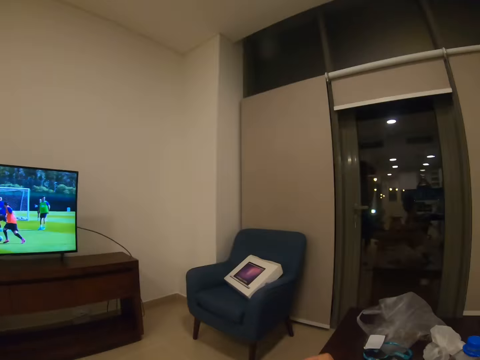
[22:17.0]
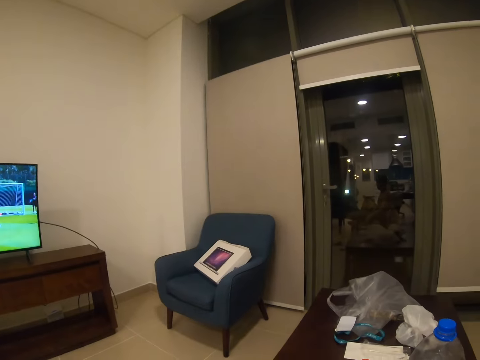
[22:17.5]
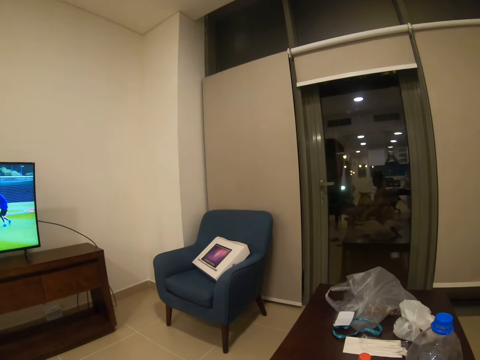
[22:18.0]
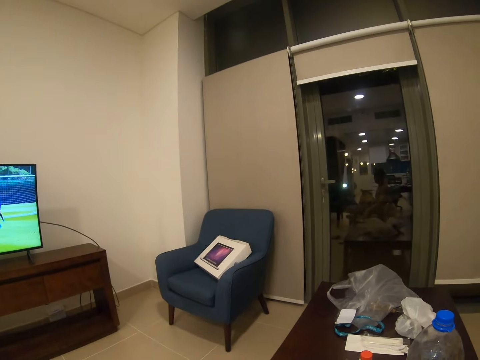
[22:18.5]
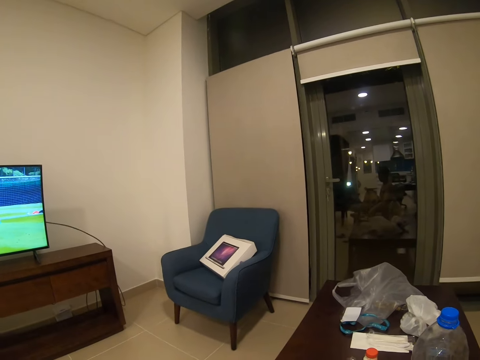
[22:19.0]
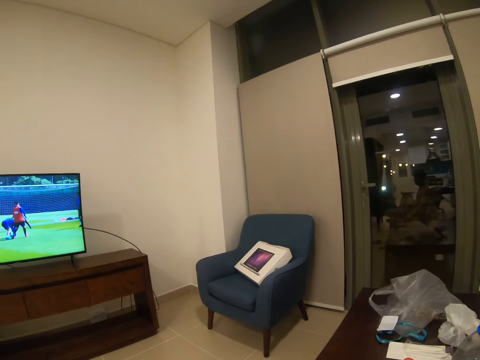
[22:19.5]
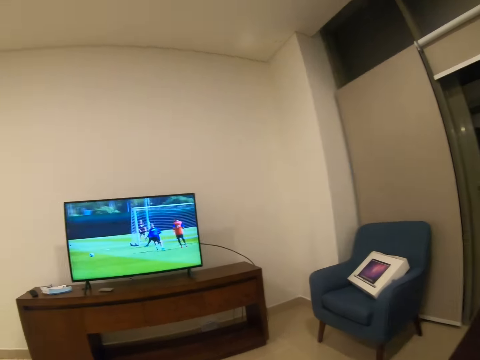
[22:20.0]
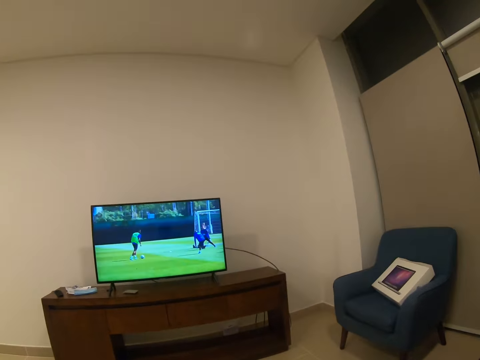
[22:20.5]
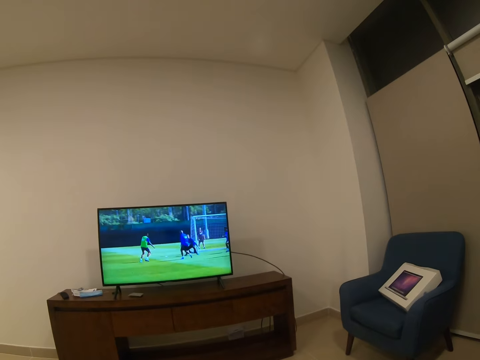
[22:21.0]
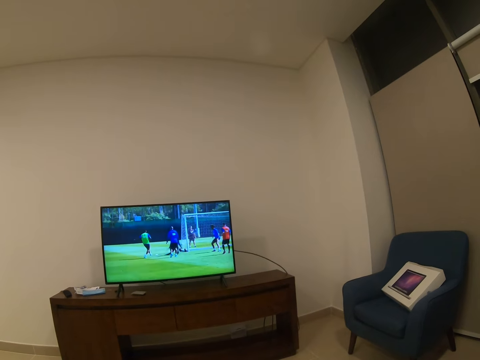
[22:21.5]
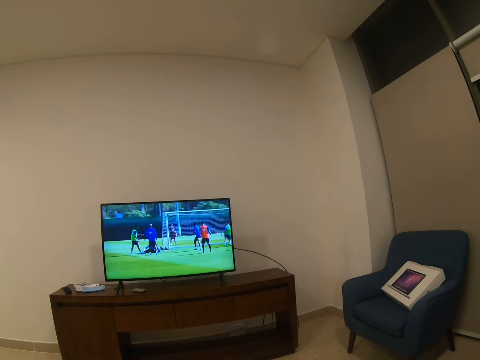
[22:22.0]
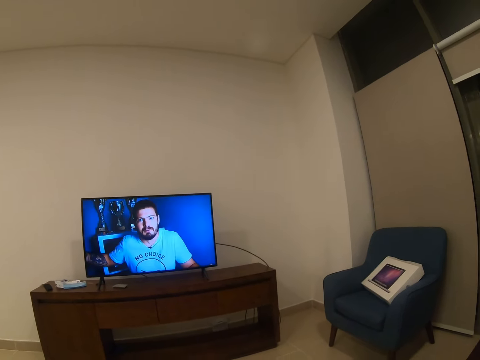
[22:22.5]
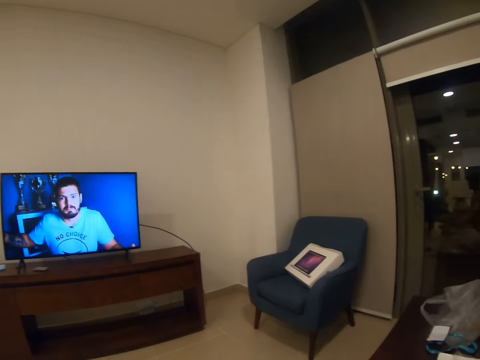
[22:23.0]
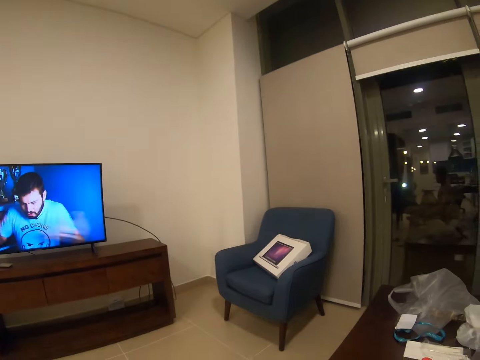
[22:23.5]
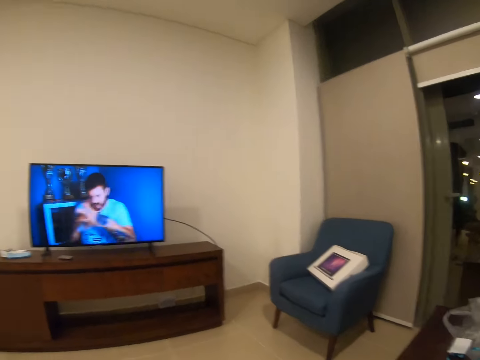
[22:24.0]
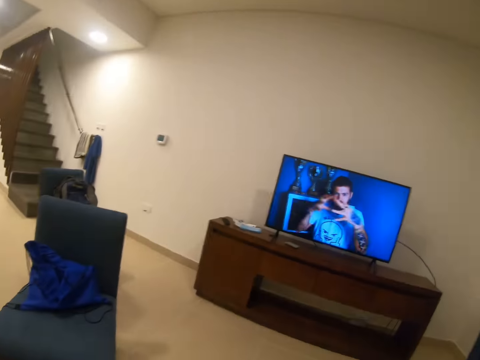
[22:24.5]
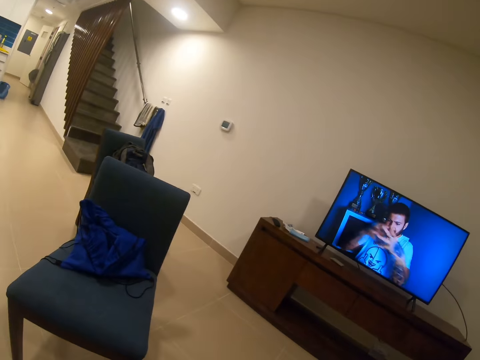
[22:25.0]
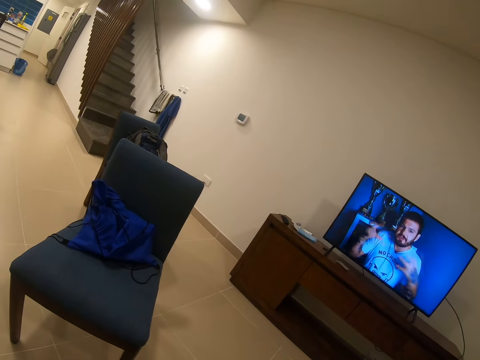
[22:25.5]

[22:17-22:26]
The camera wearer looks at the door. They look at the television.

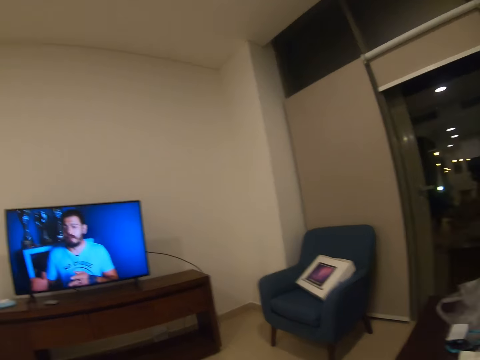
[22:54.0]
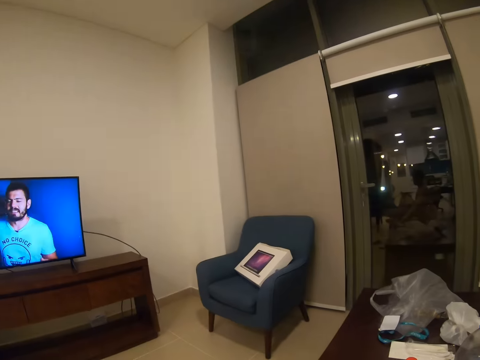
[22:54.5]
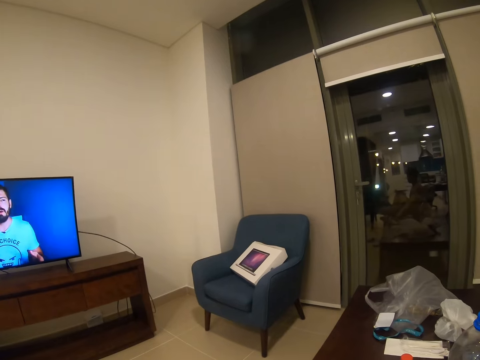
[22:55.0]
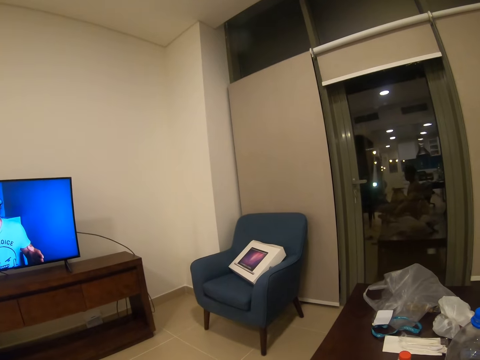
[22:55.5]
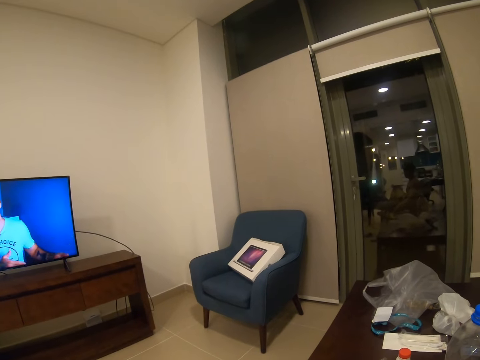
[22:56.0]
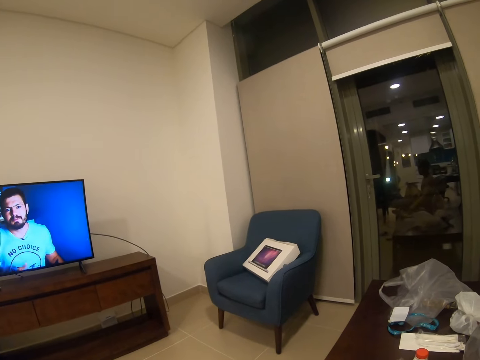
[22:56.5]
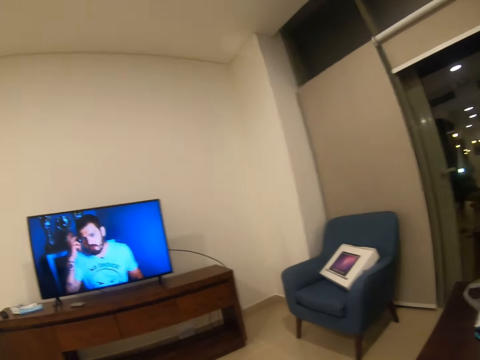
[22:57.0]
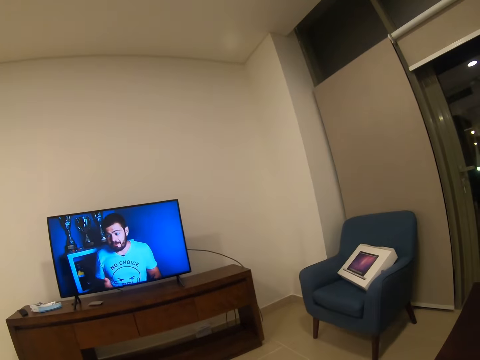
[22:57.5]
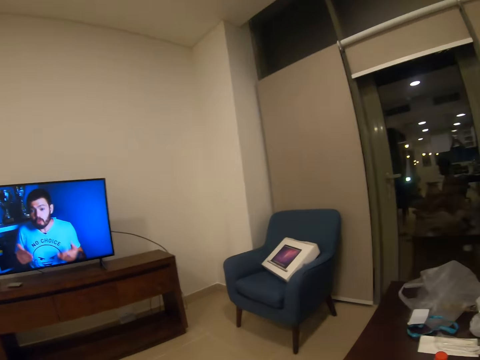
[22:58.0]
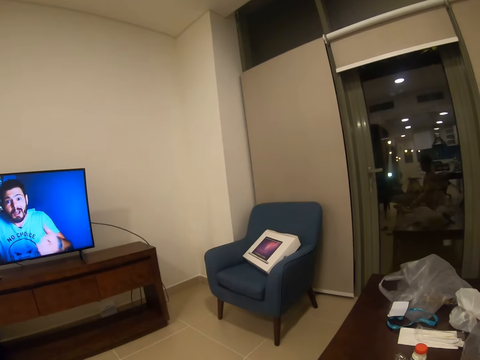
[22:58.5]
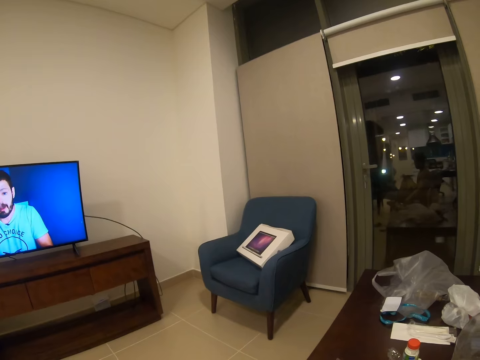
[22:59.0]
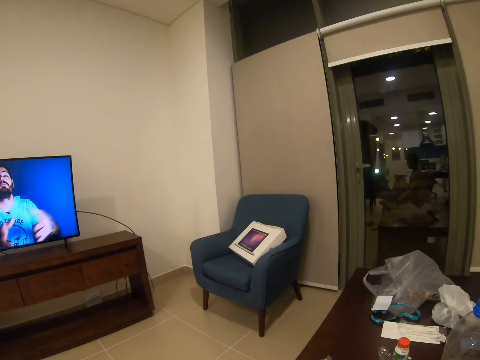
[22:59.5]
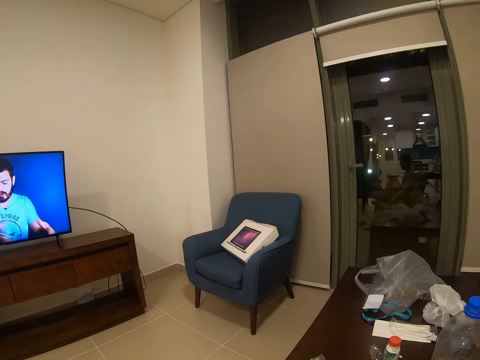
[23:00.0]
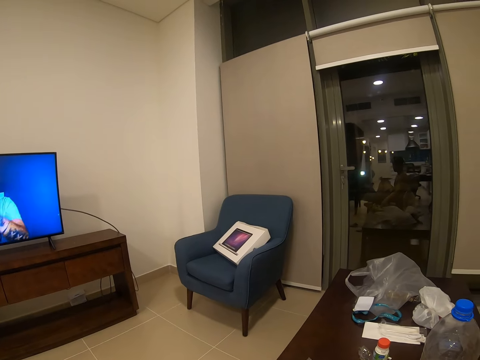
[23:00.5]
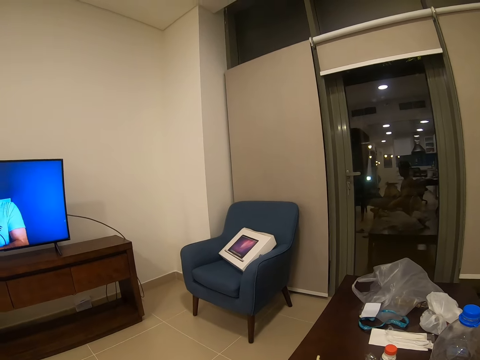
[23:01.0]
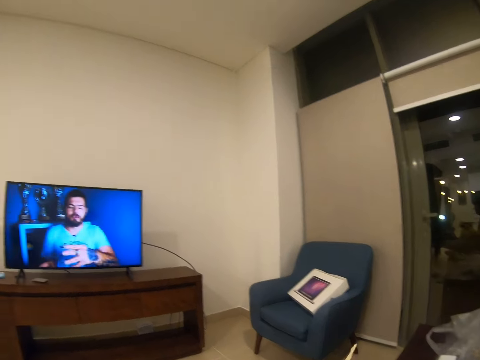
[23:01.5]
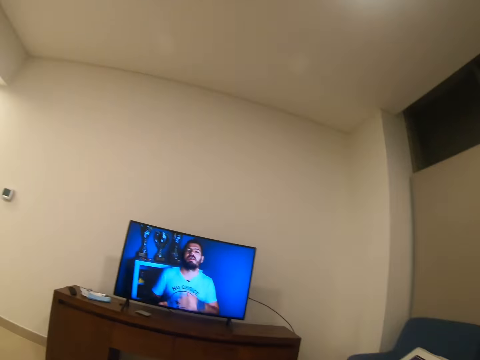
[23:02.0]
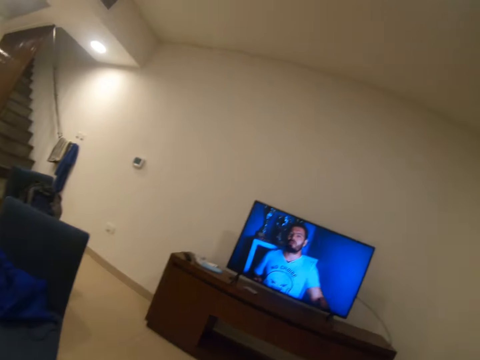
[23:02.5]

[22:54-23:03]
The camera wearer looks around. They watch television.

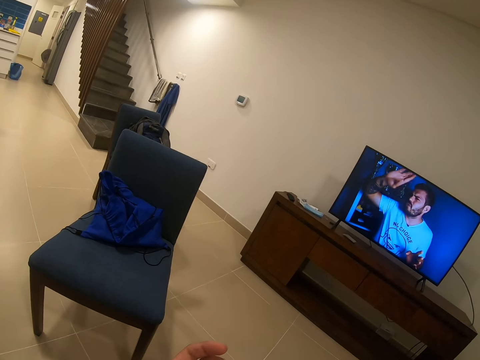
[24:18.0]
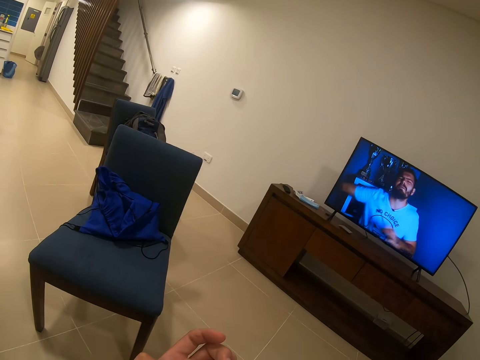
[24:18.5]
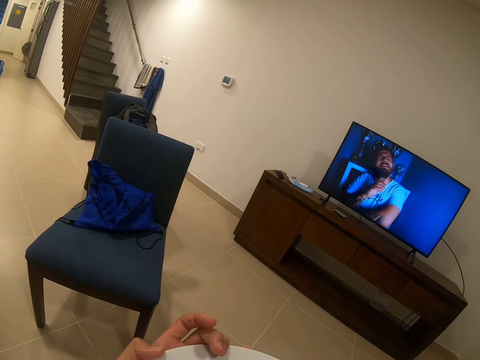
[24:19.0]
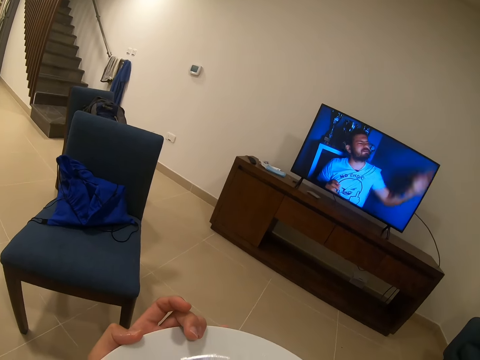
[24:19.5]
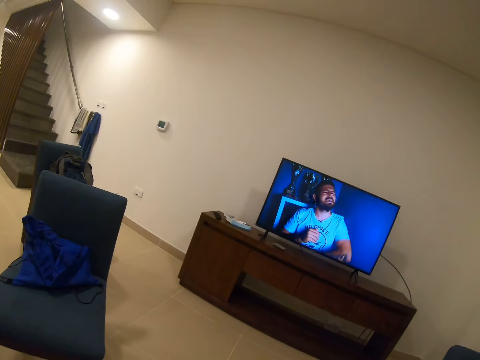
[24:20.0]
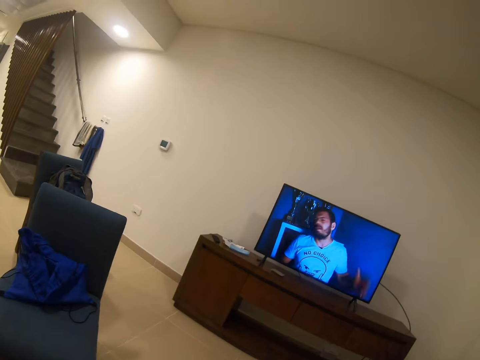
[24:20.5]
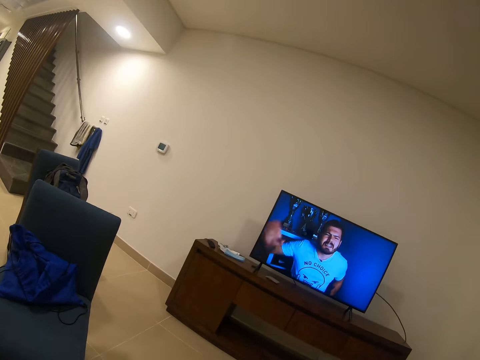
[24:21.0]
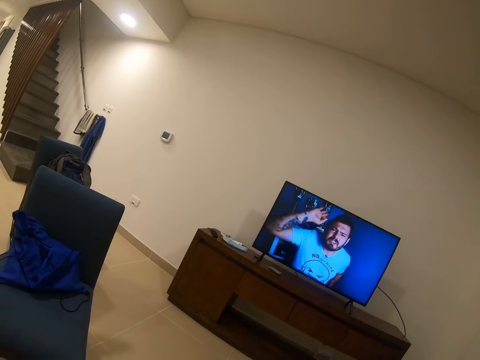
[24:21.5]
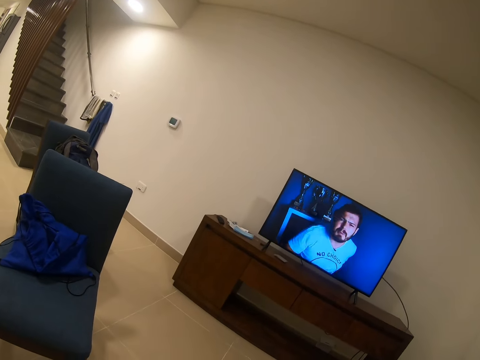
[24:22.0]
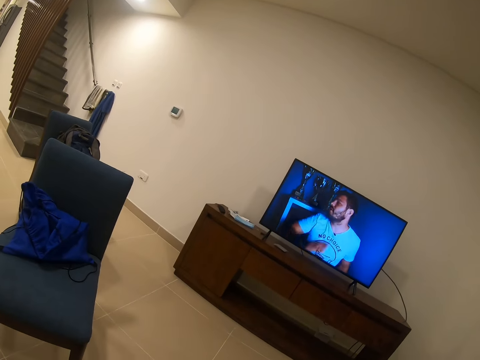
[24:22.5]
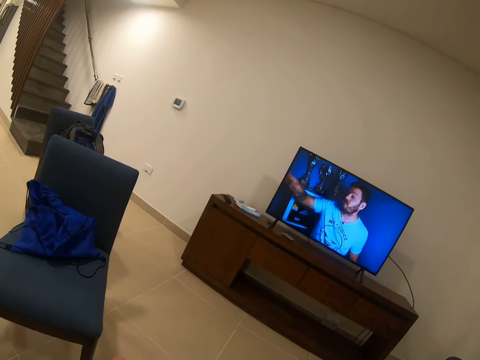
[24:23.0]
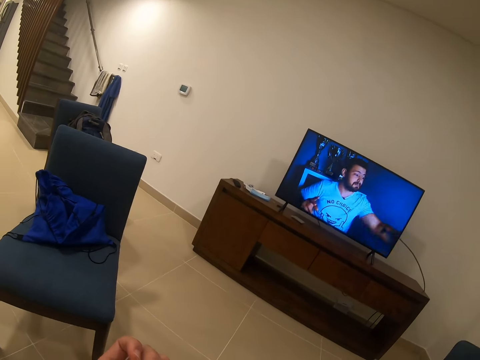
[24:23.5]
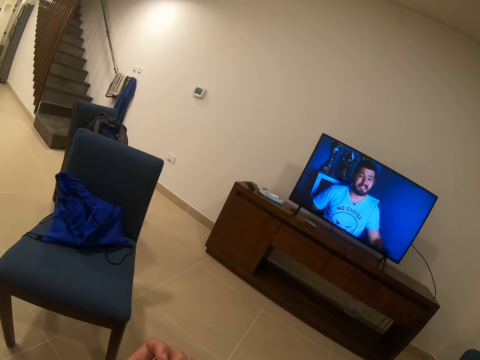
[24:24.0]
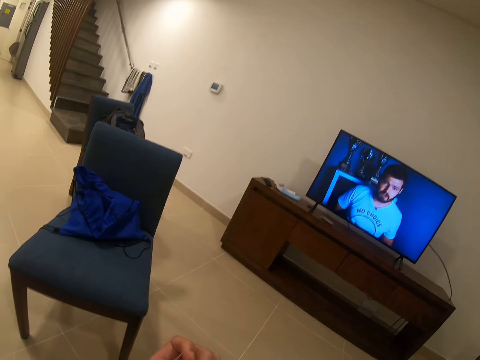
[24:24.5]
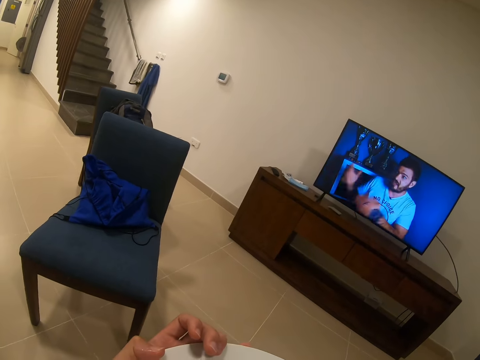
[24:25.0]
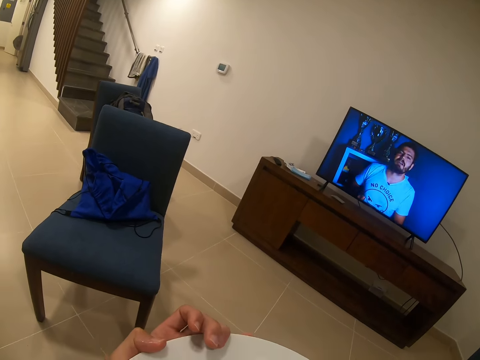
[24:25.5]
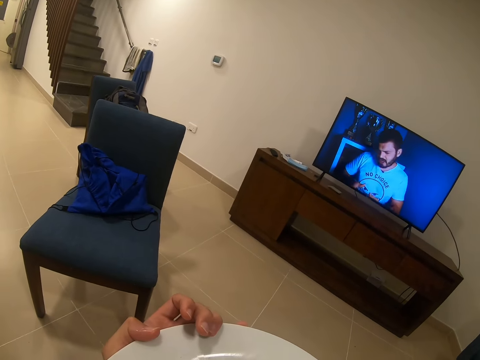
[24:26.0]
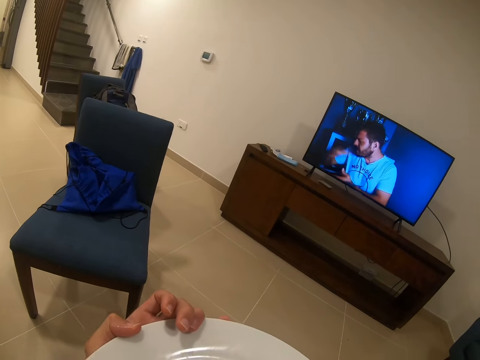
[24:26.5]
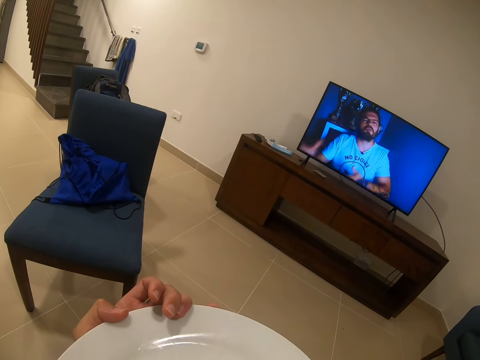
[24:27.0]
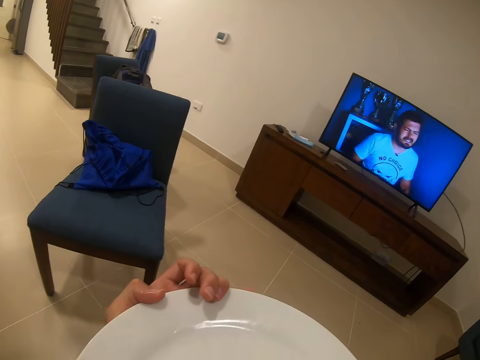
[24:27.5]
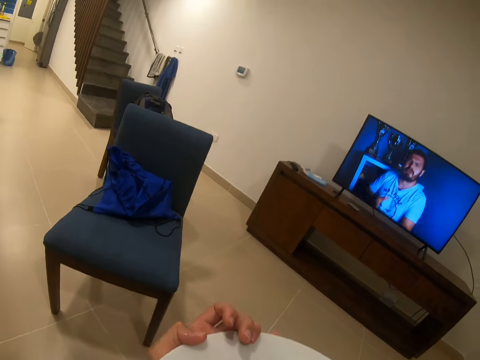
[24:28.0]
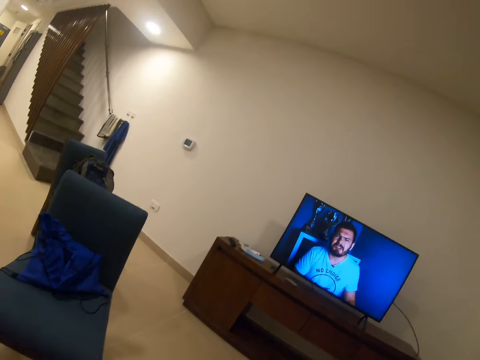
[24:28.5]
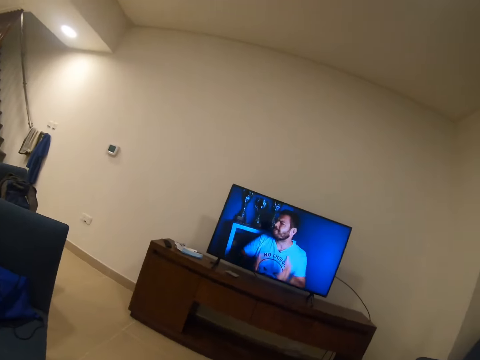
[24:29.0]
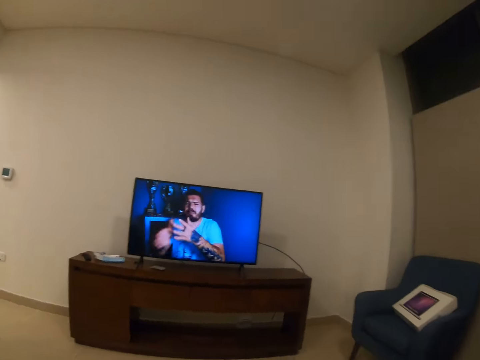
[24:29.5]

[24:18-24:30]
The camera wearer holds a plate with the right hand. They watch television. They hold the plate with the right hand. They watch television.
